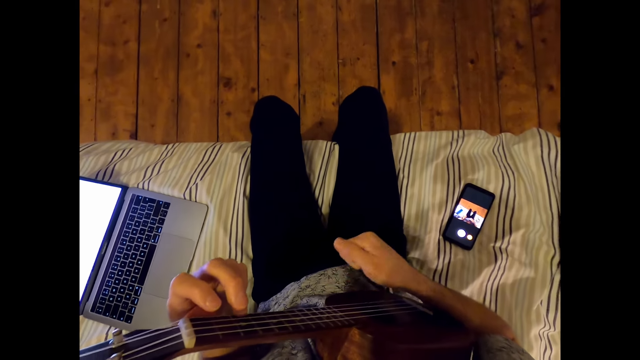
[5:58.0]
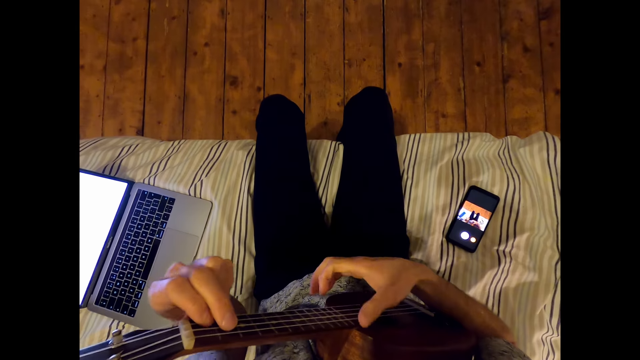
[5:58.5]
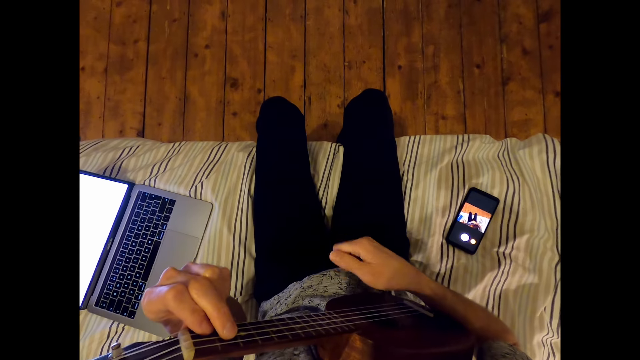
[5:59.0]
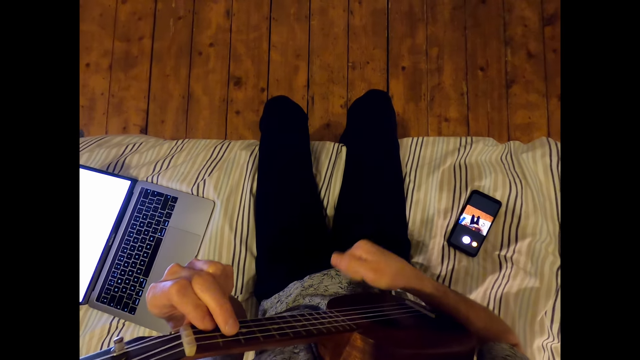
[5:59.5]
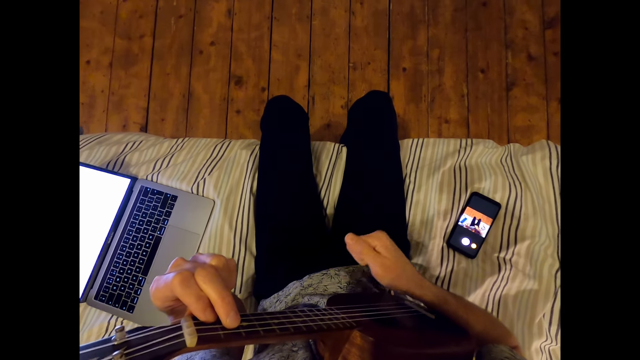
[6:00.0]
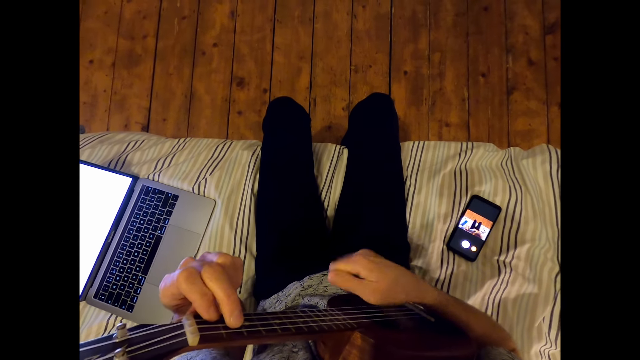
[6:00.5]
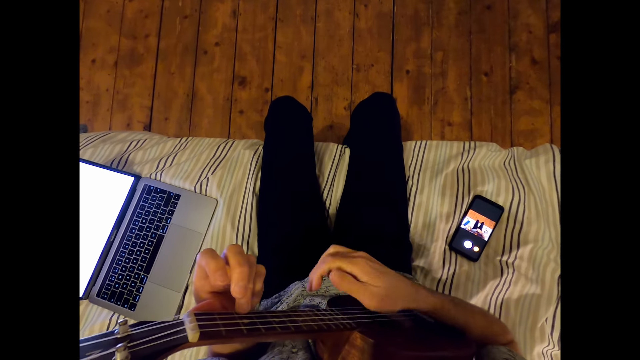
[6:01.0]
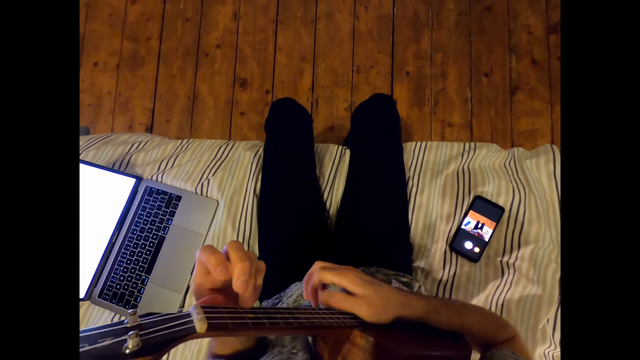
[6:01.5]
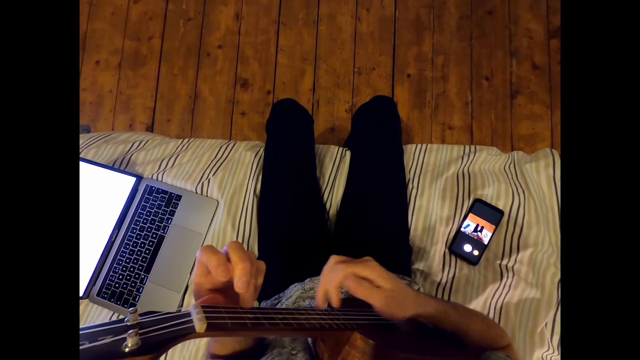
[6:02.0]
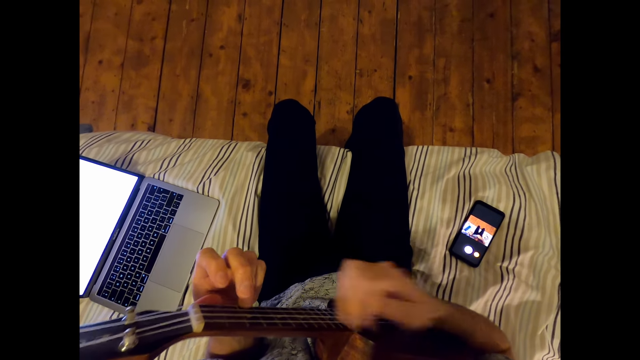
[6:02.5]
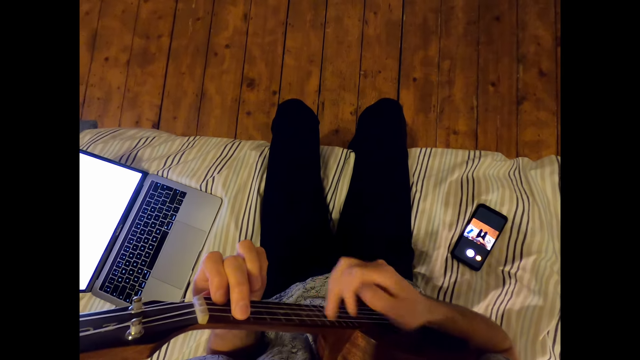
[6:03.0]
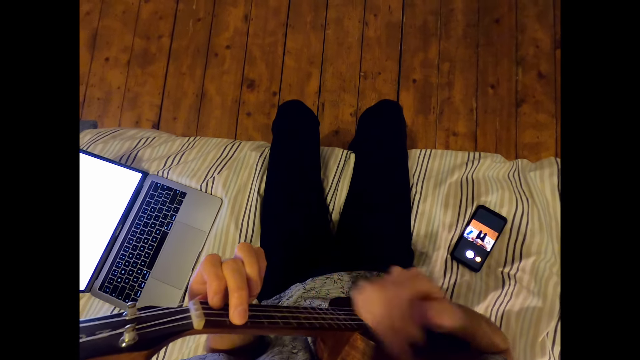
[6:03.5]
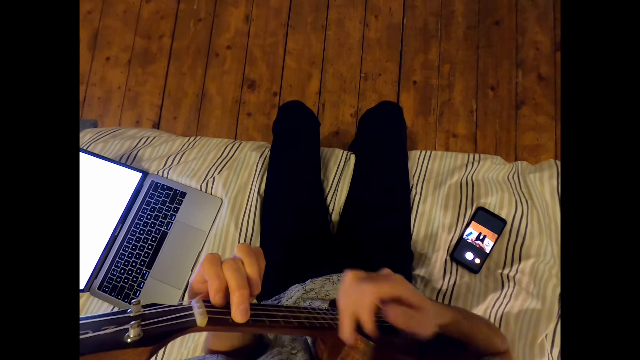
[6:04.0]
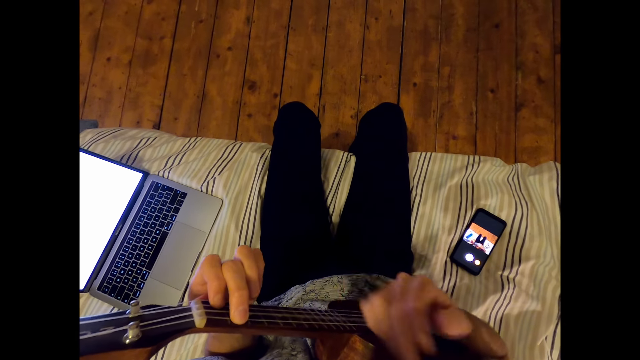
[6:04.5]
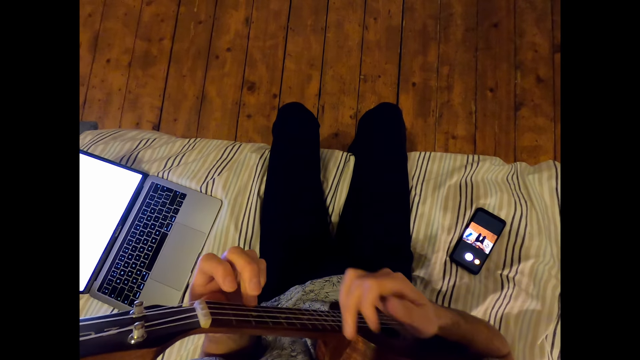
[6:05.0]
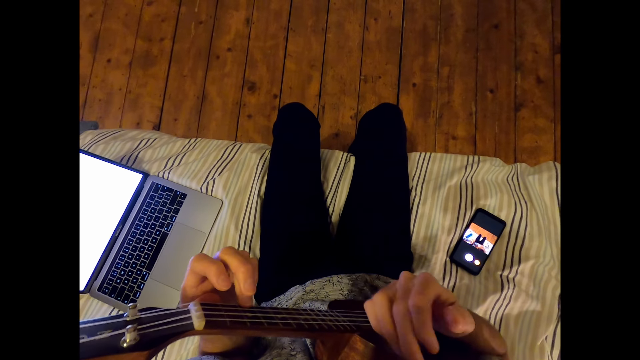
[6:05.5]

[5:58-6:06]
The camera wearer plays the guitar. They knock the guitar with the right hand. They play the guitar.

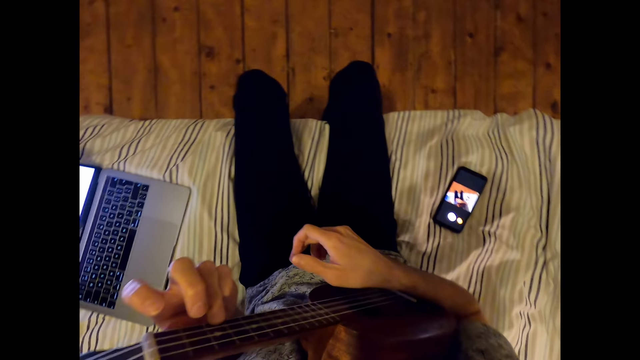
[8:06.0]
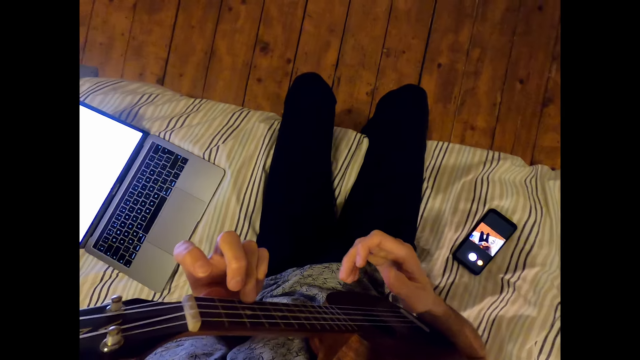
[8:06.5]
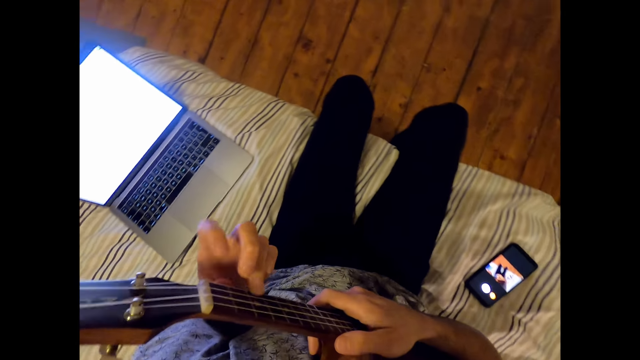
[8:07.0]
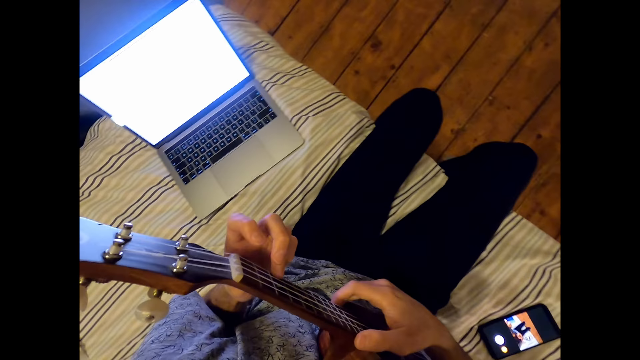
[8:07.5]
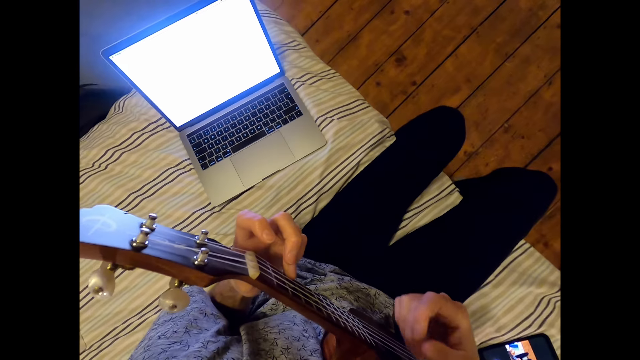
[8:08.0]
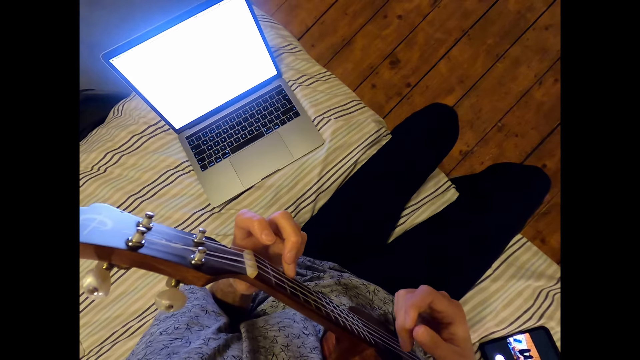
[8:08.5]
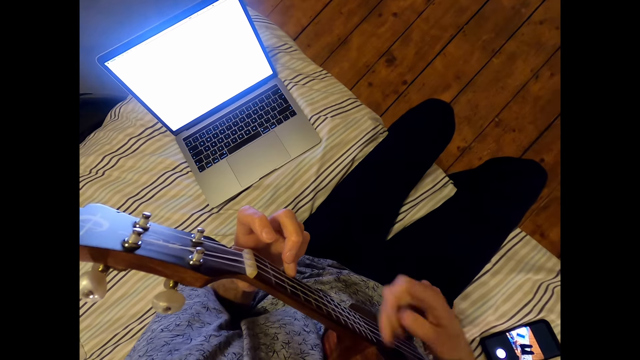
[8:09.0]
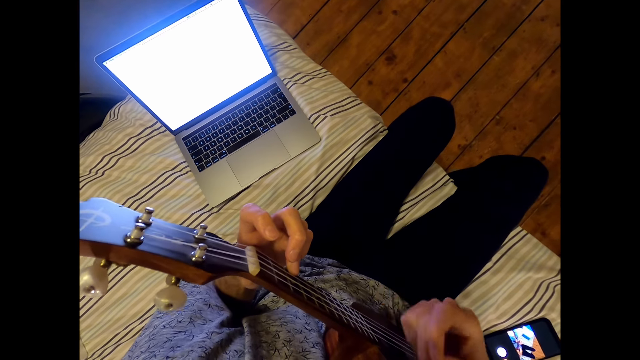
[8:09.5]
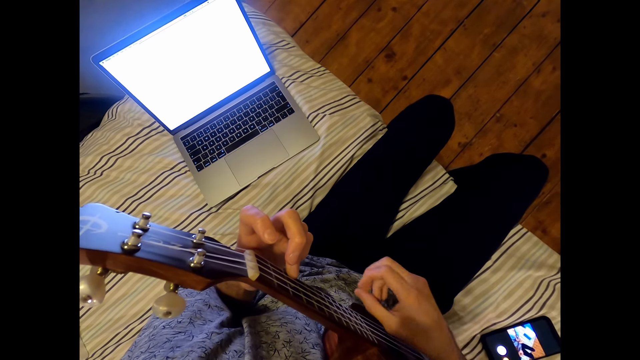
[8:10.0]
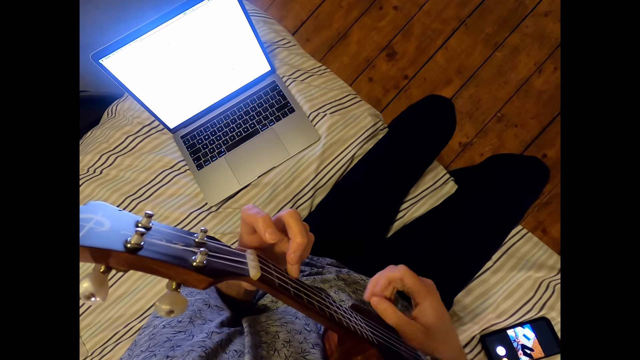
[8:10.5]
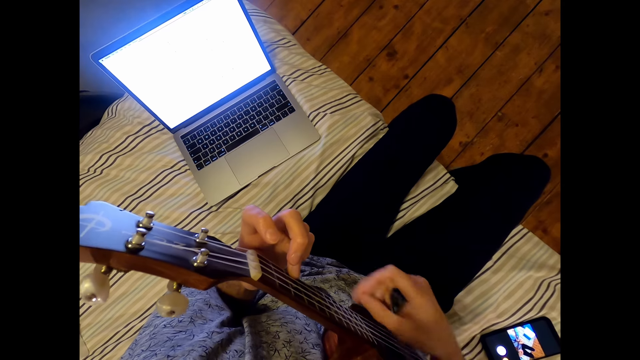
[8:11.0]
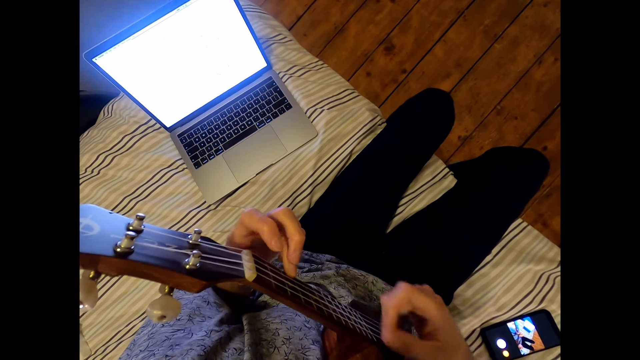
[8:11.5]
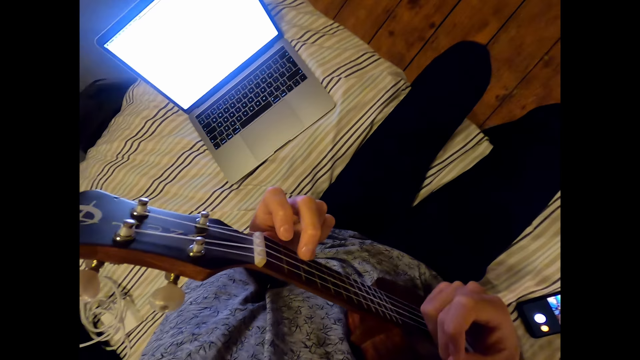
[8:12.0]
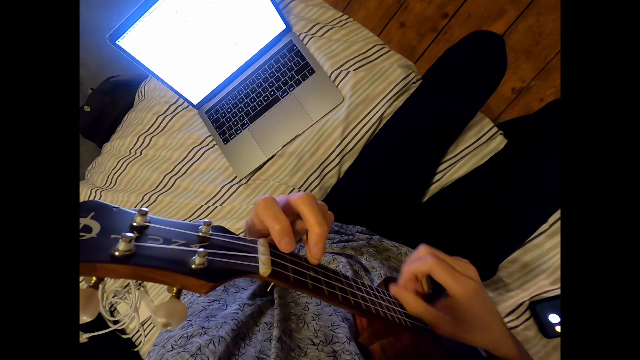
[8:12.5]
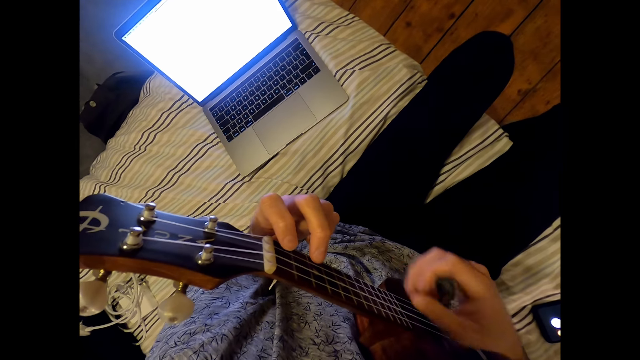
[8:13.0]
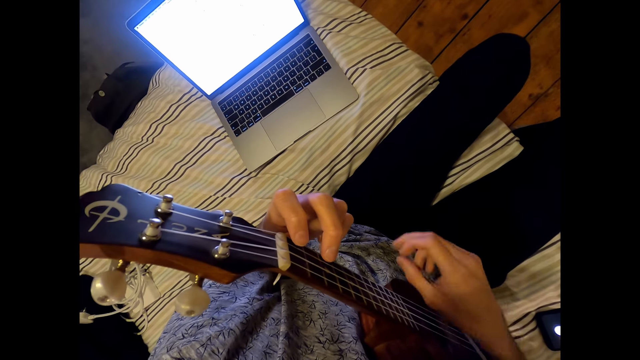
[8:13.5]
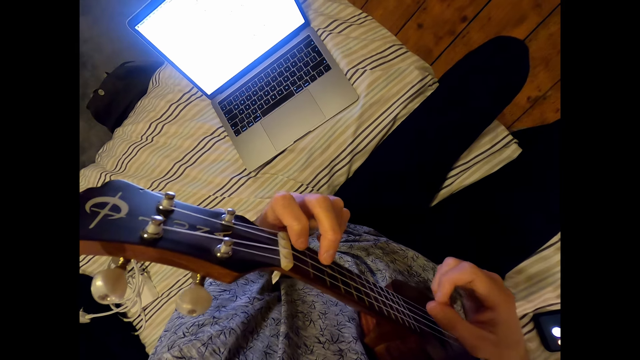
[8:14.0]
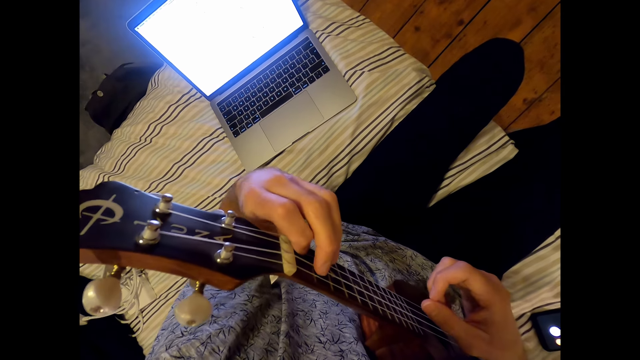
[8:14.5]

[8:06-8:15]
The camera wearer holds the guitar with the right hand. They swing the right hand. They play the guitar.
